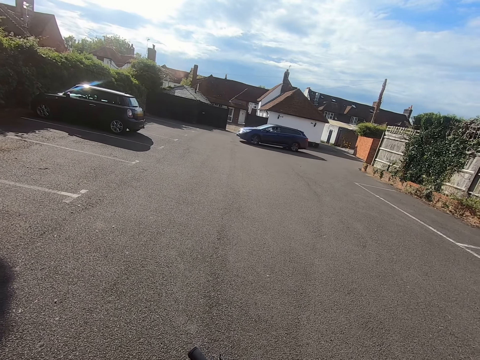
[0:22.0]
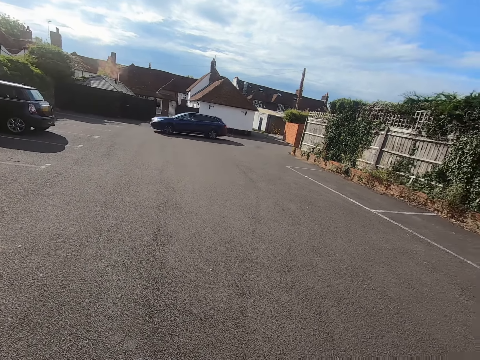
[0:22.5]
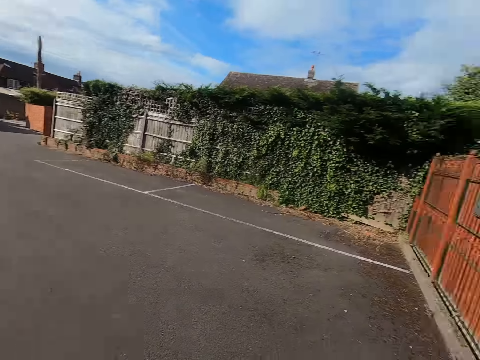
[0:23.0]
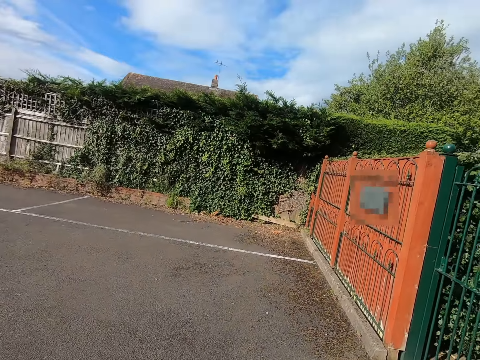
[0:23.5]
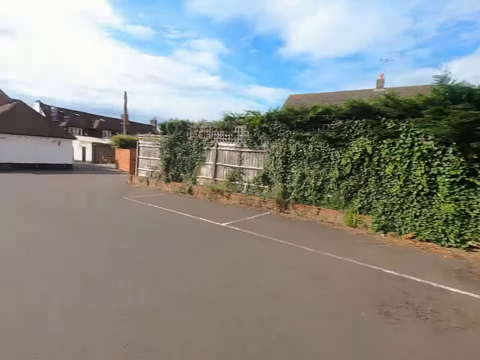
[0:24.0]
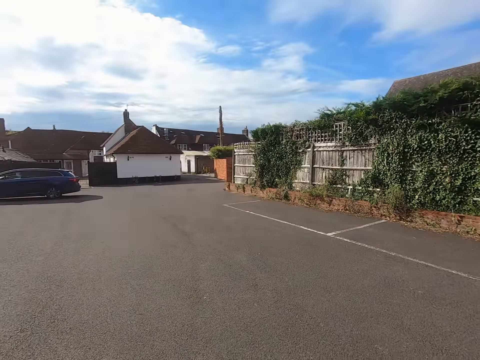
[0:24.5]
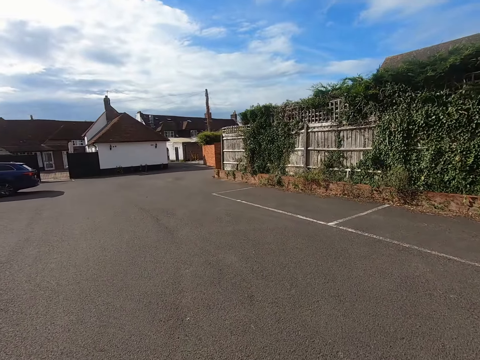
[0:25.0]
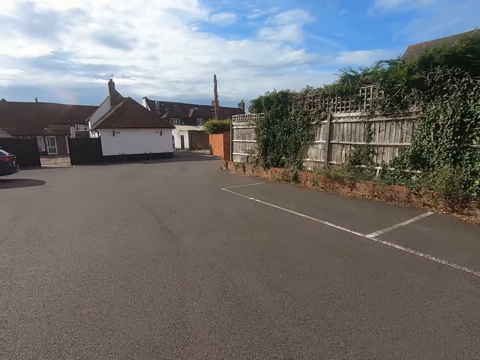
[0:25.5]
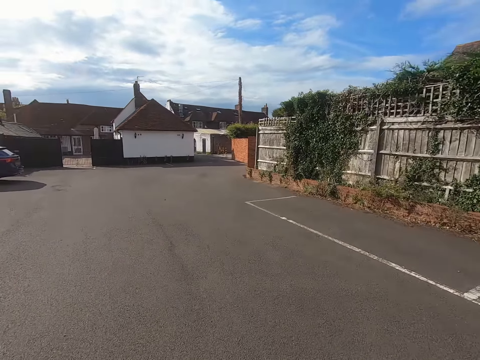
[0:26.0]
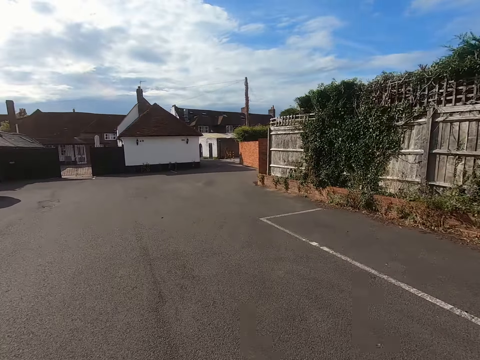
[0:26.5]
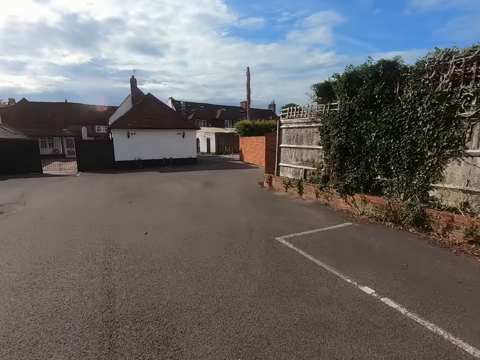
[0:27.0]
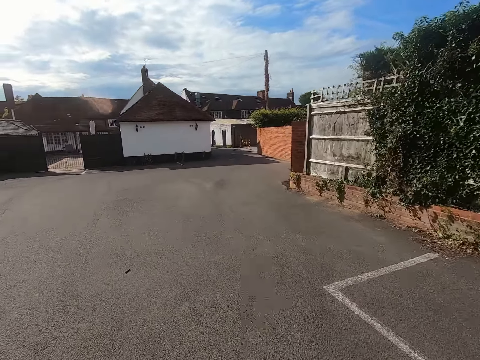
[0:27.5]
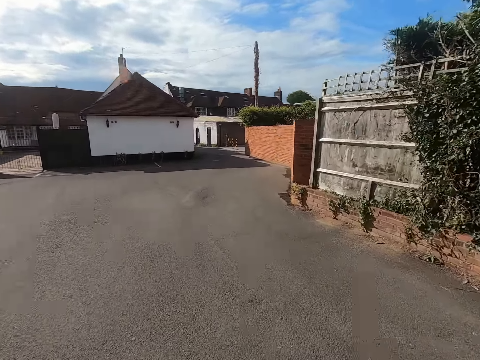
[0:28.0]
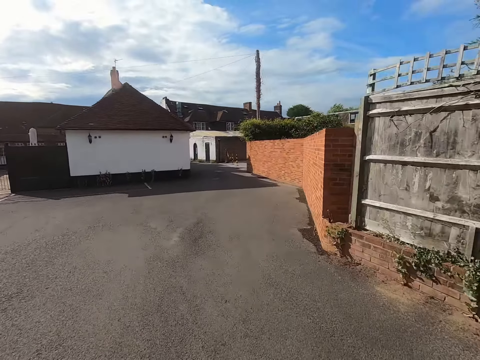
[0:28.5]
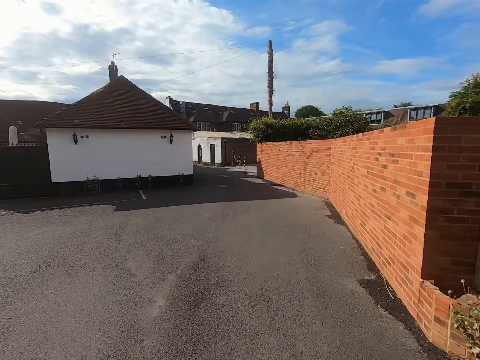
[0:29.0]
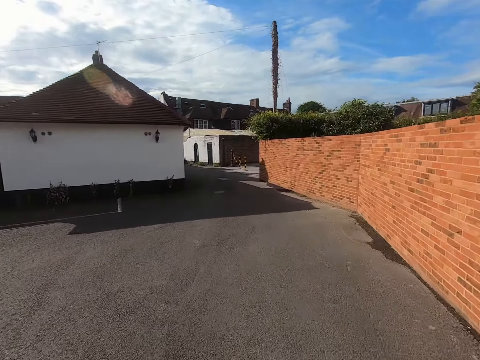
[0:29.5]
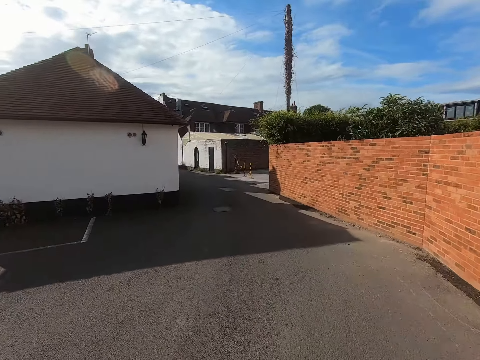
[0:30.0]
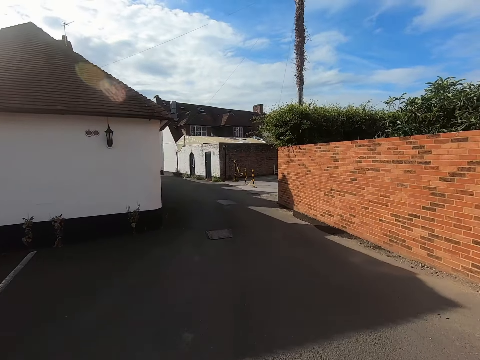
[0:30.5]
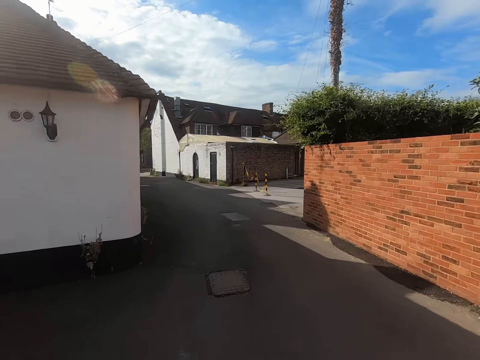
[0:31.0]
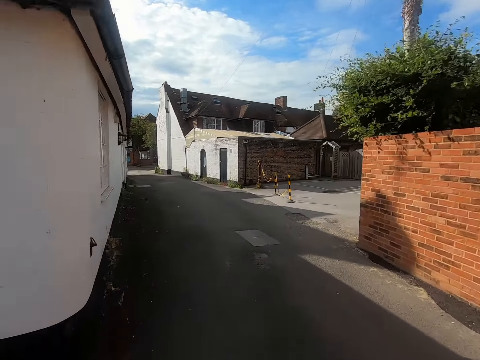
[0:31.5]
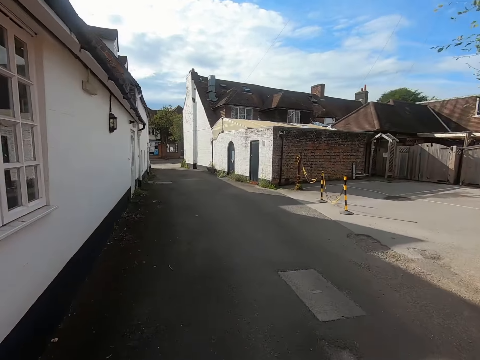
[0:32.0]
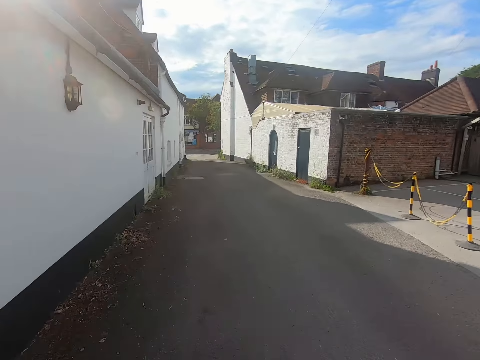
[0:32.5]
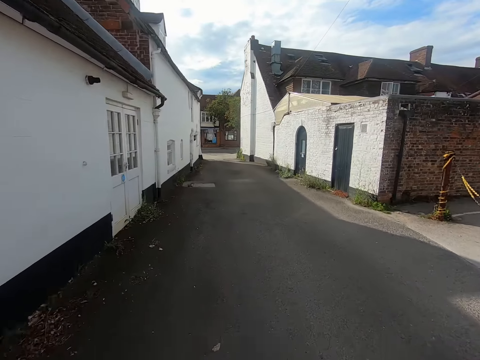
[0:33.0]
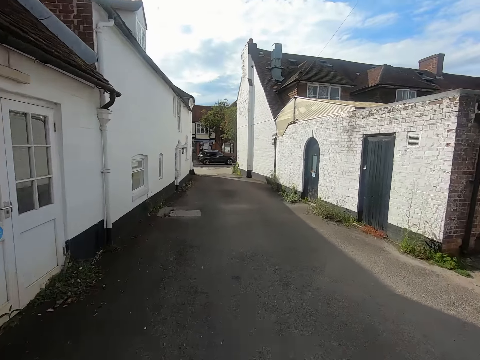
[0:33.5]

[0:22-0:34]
The camera wearer rides the bike inside the estate road.

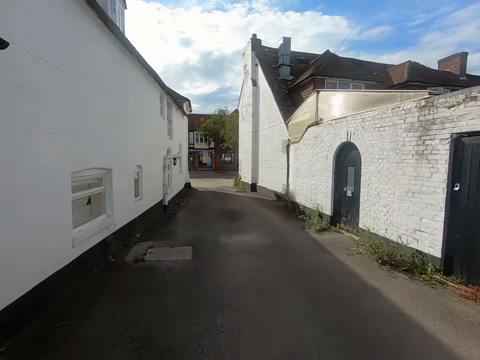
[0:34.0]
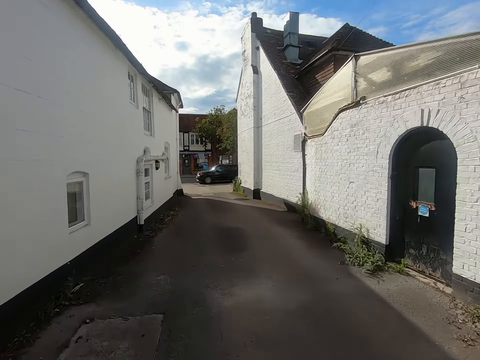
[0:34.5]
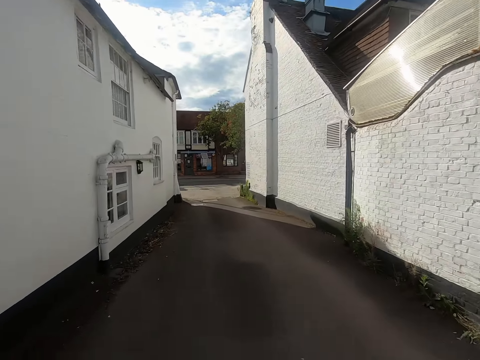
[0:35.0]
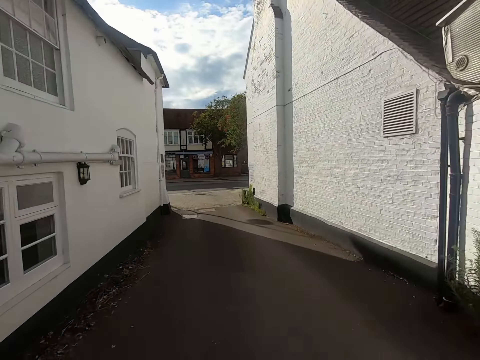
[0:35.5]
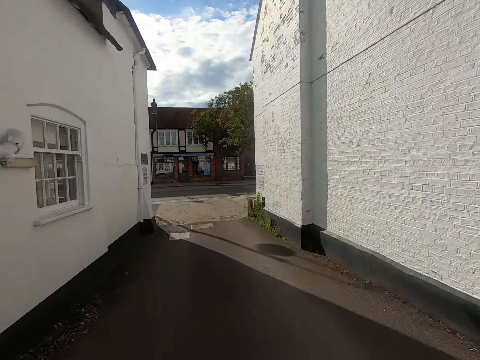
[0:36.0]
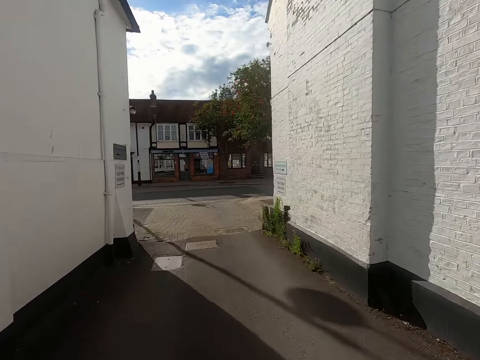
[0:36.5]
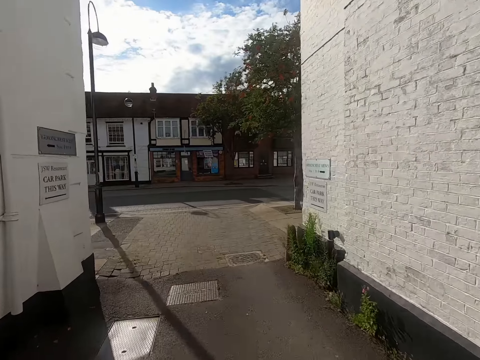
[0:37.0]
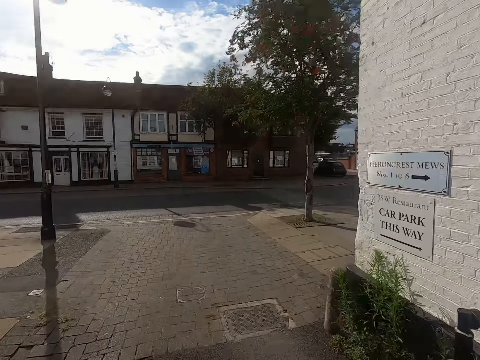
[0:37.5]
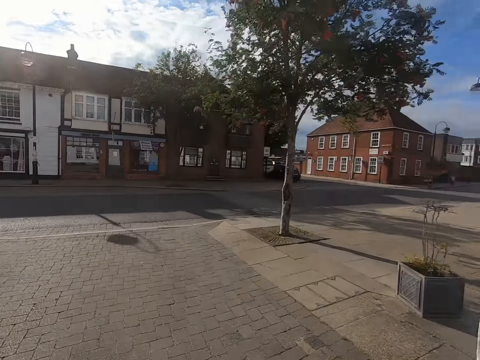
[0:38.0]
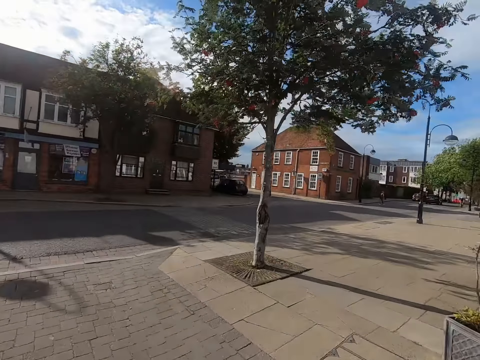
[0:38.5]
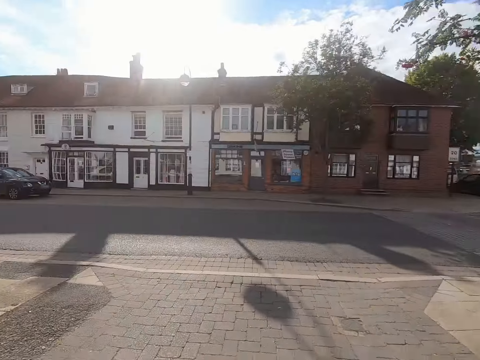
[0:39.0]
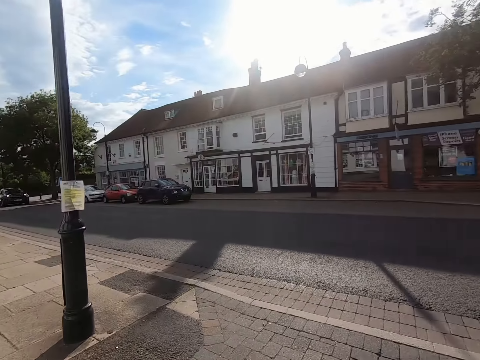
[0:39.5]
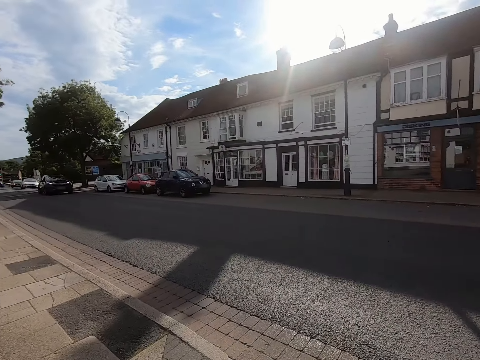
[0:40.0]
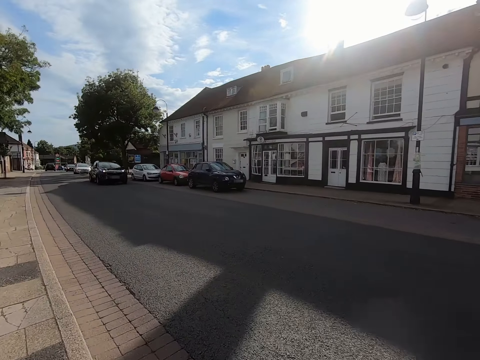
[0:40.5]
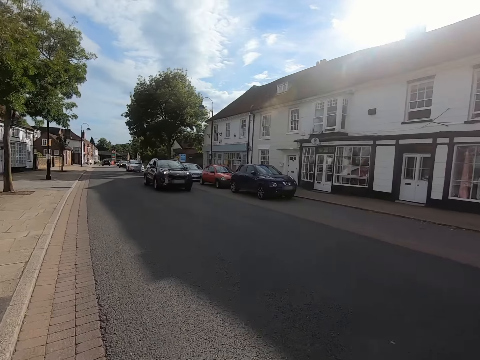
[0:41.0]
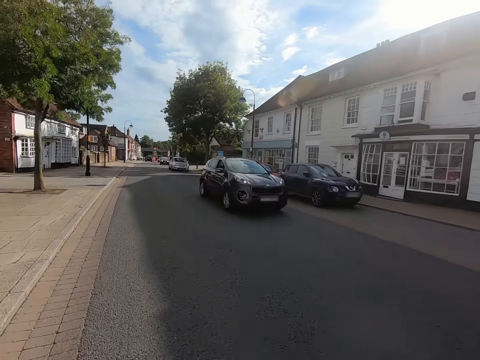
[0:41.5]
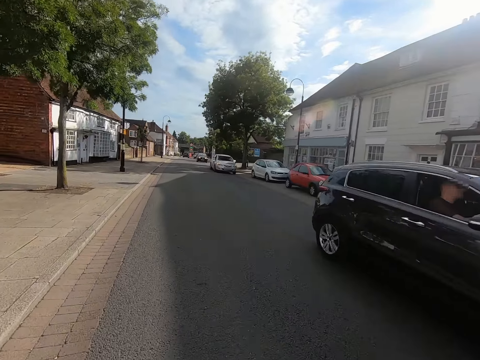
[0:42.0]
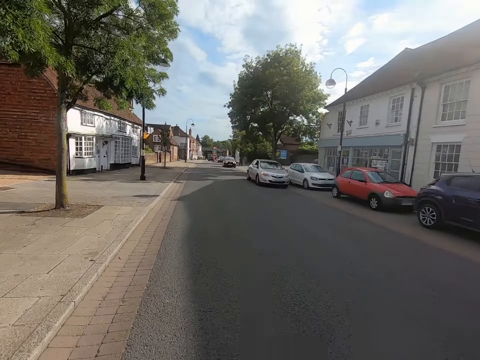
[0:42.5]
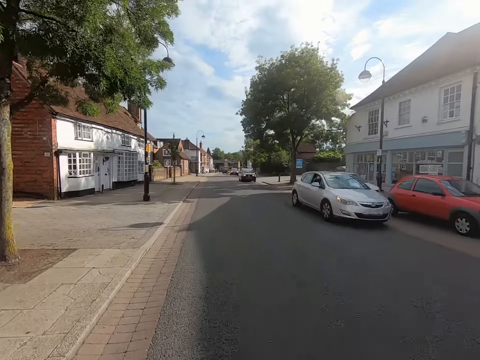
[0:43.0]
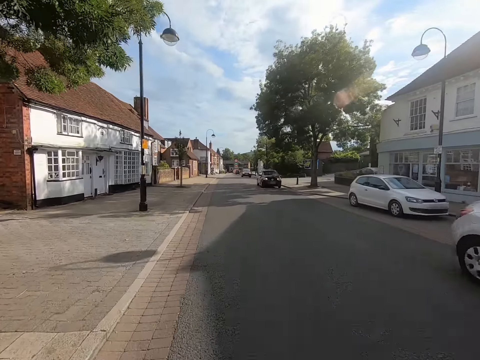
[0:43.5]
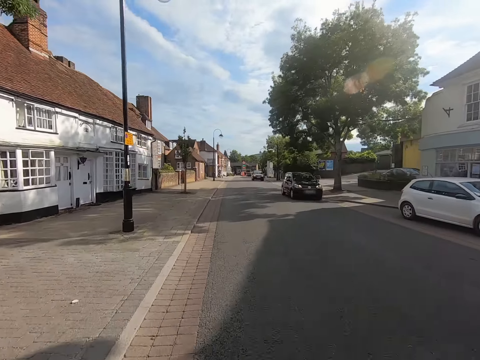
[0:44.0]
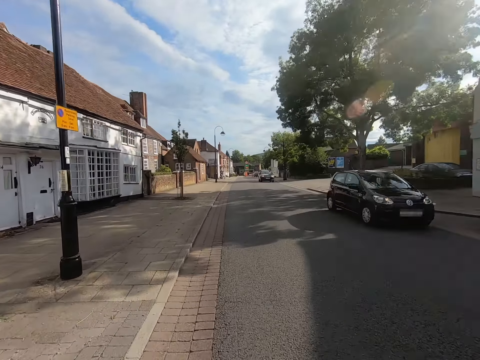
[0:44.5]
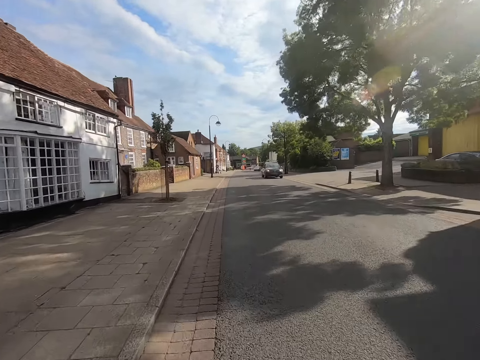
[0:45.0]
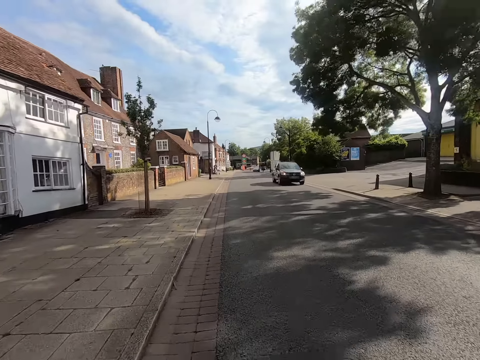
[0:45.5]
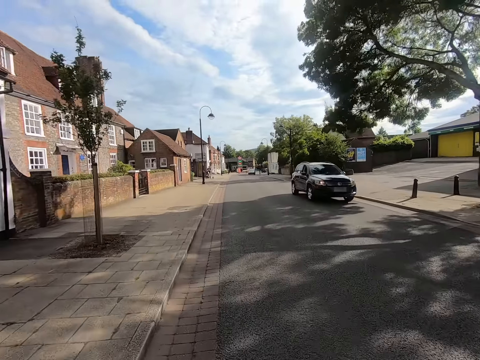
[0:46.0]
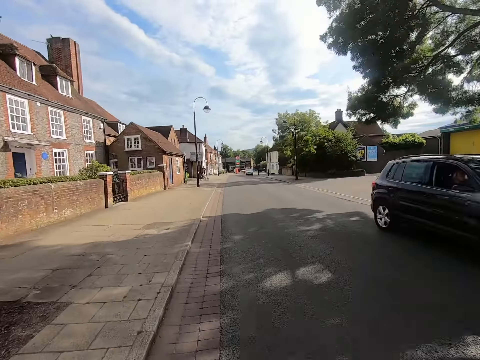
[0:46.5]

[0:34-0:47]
The camera wearer looks right to left. They ride the bike on the main road.

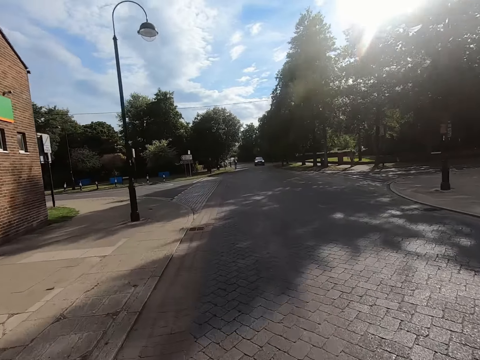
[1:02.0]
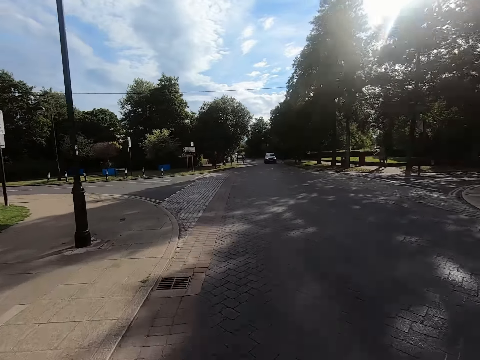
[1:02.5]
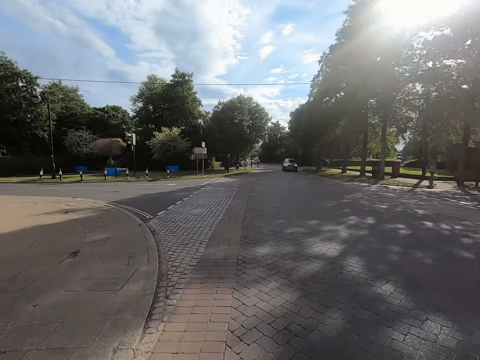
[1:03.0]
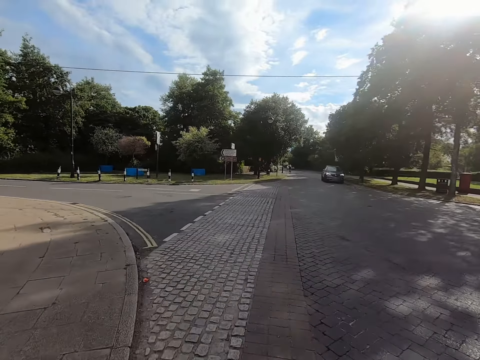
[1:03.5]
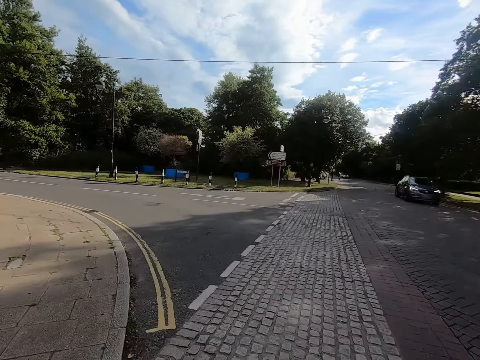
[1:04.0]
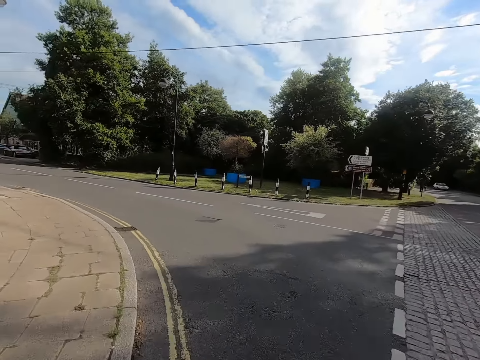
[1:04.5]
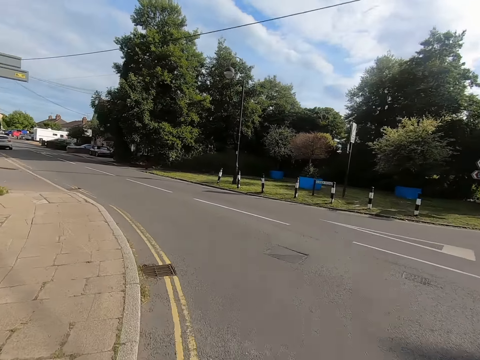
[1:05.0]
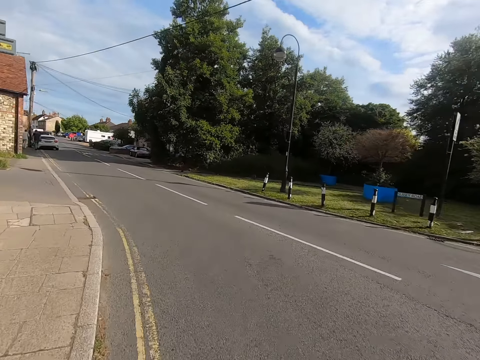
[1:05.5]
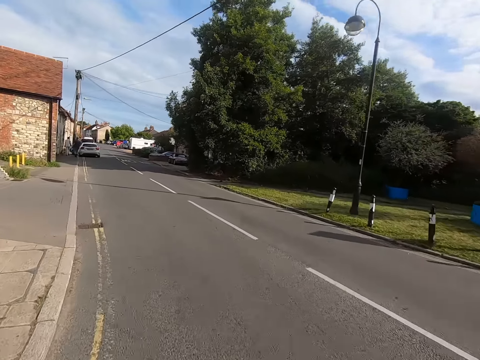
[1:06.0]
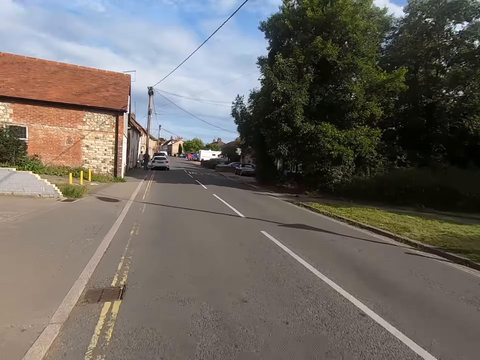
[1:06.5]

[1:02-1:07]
The camera wearer turns left on the main road.
